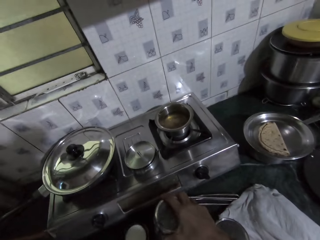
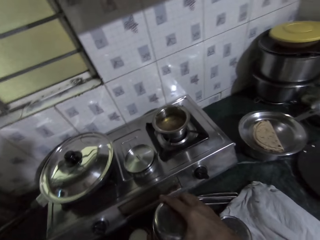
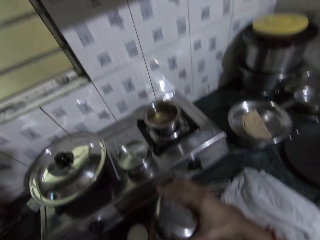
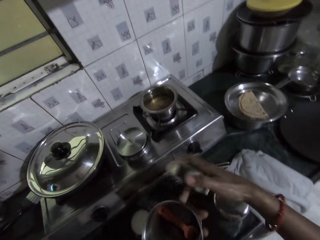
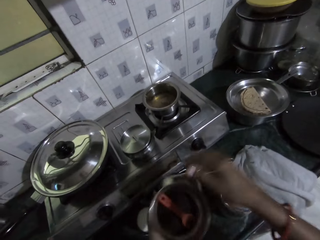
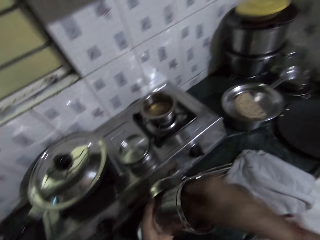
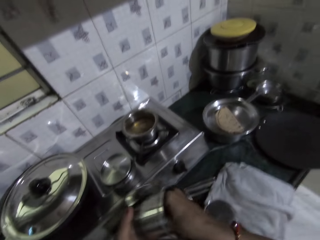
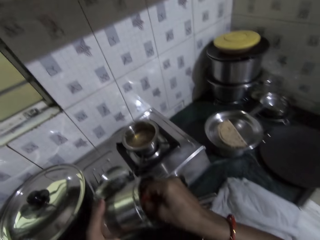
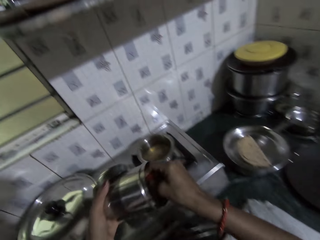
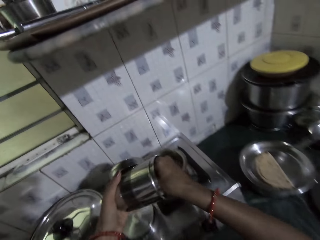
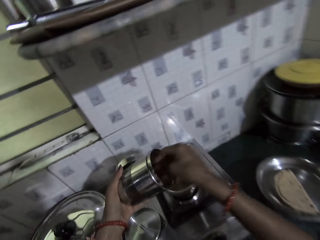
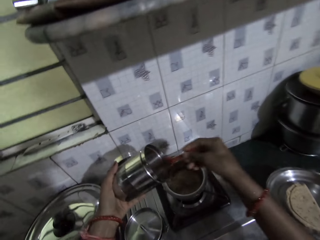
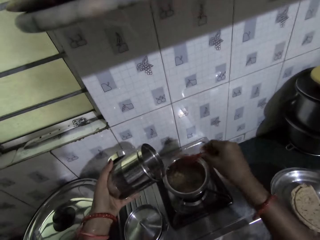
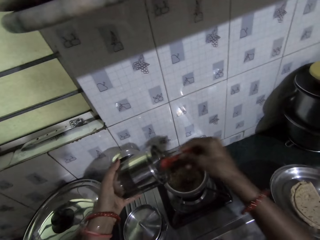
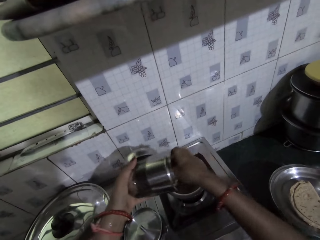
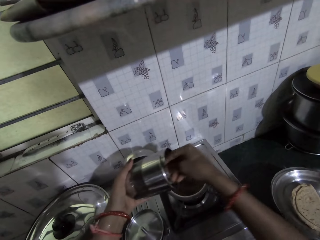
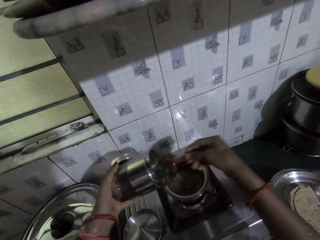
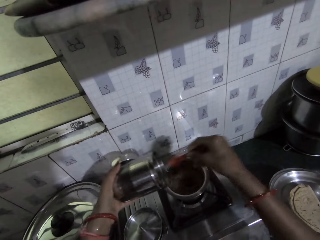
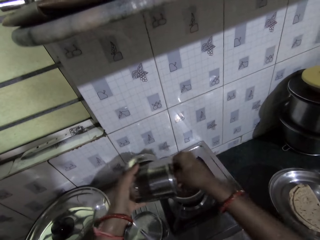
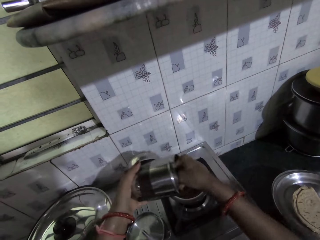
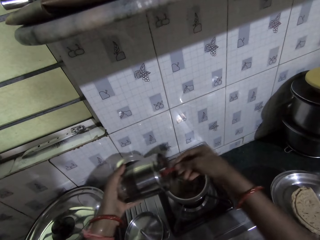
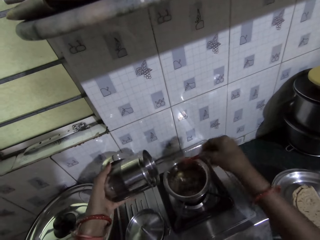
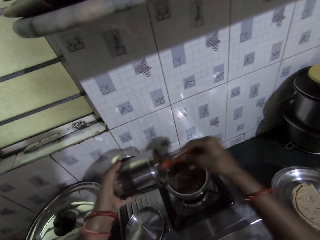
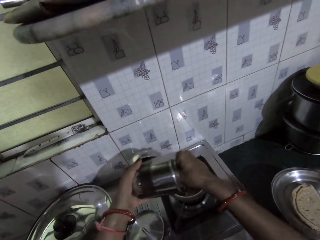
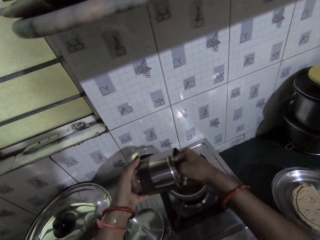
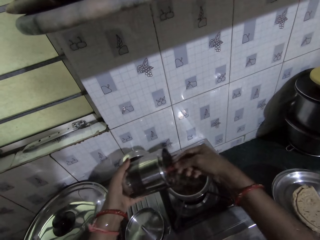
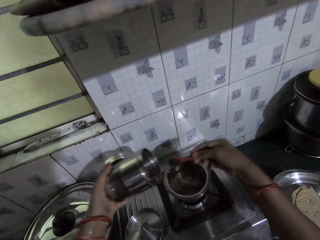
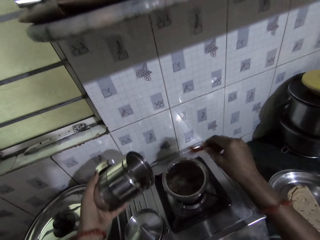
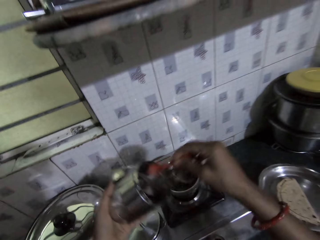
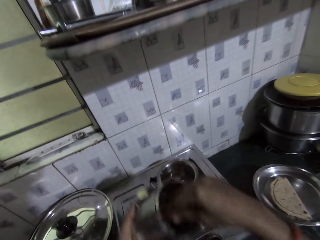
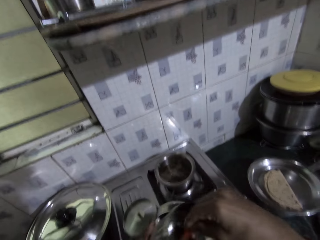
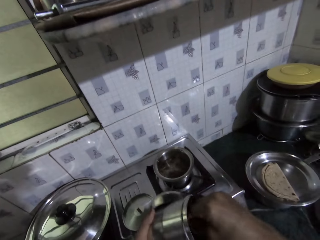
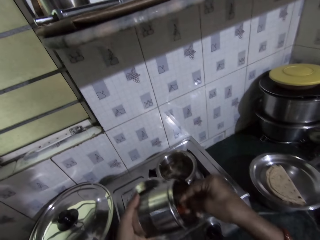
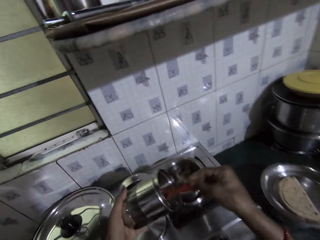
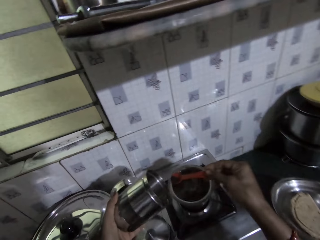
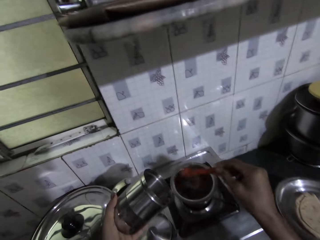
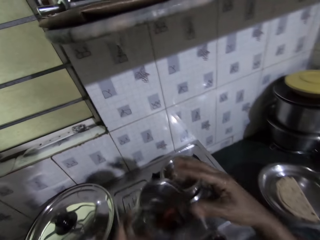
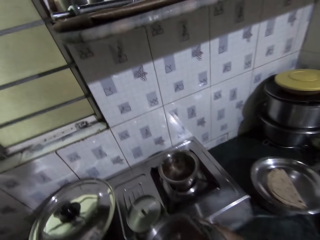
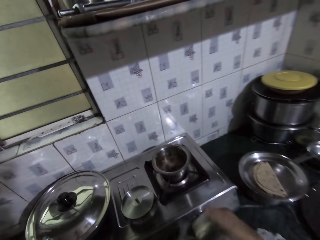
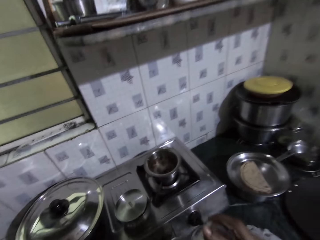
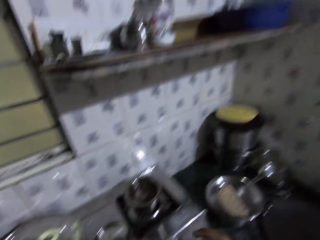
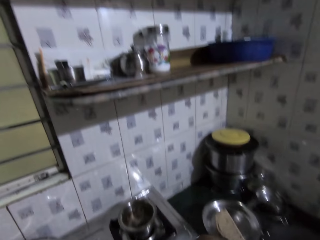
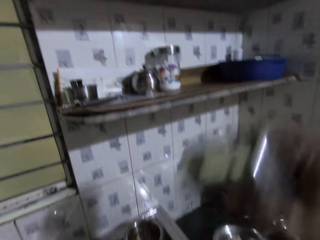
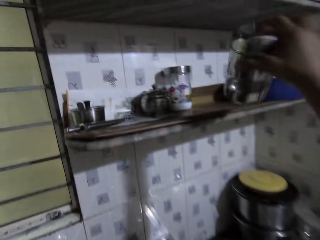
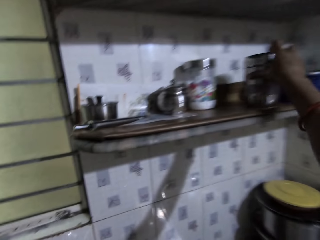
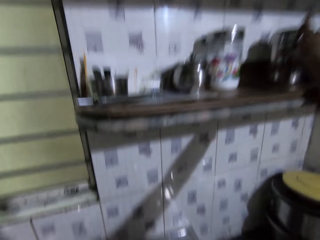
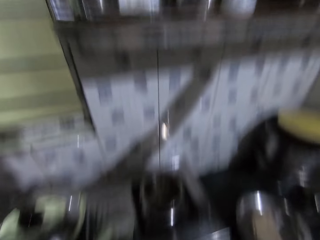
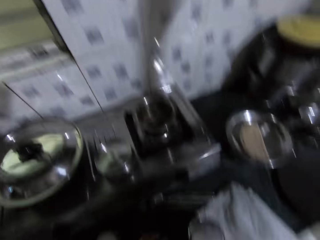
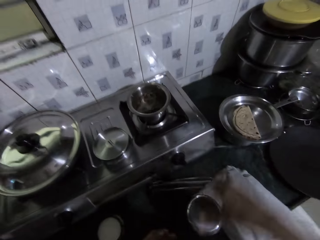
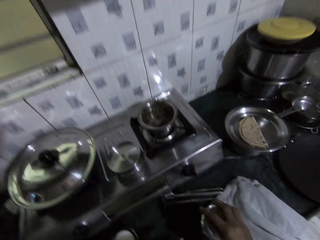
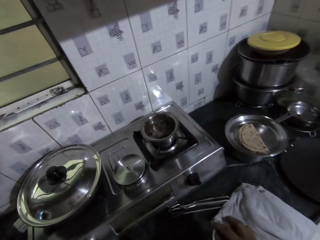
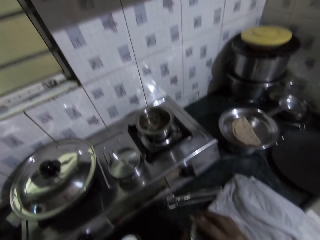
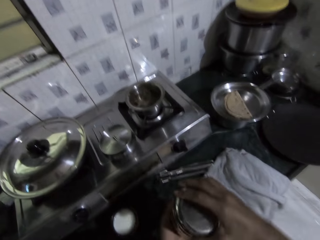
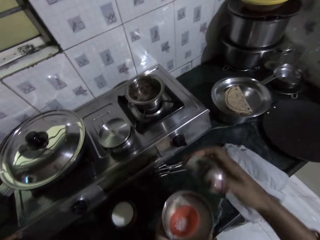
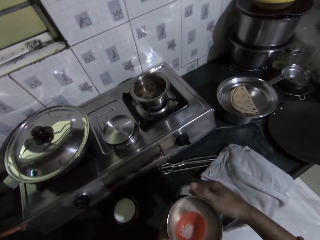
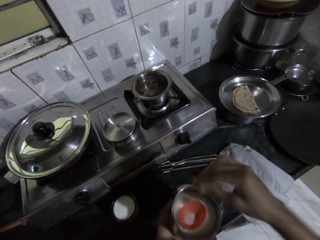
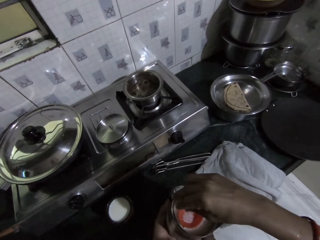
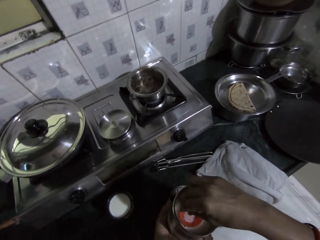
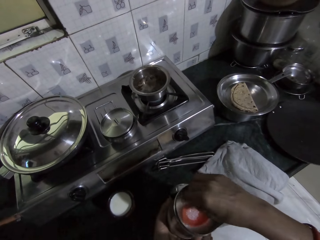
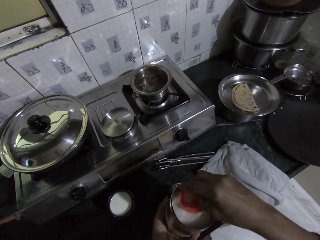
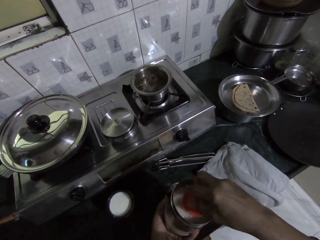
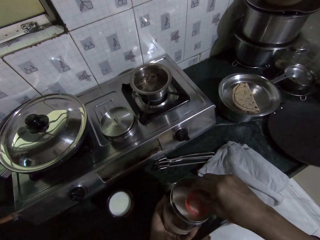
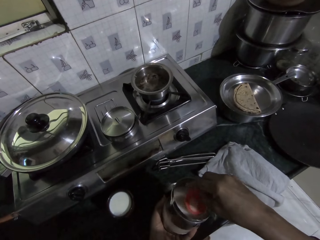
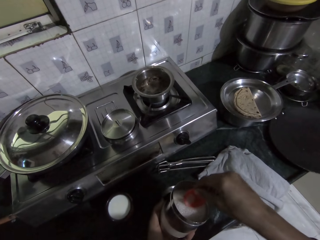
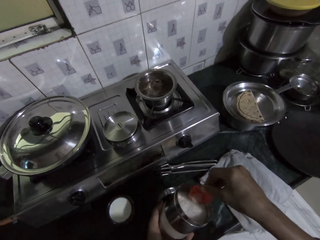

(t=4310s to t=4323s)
The camera wearer places the napkin on the cabinet with her right hand. She picks up a plate from the cabinet with her right hand. She opens the plate with her right hand. She holds the cover of the plate from her right hand to her left hand. She picks up a spoon from the plate in her left hand with her right hand. She adds spice from the spoon in her right hand into a pot on the cooker. She takes spice from the plate in her left hand with the spoon in her right hand. She pours the spice in the spoon into the pot on the gas cooker with her right hand. She takes spice from the plate in her left hand with the spoon in her right hand. She pours the spice in the spoon into the pot on the gas cooker with her right hand. She takes spice from the plate in her left hand with the spoon in her right hand. She pours the spice in the spoon into the pot on the gas cooker with her right hand. She takes spice from the plate in her left hand with the spoon in her right hand. She pours the spice in the spoon into the pot on the gas cooker with her right hand. She throws the spoon in the plate in her left hand with her right hand. She covers the plate with her right hand. She places the plate on a rack by the wall of the kitchen with her right hand. She picks up another plate from the cabinet with her right hand. She opens the plate with her right hand. She passes the cover of the plate from her right hand to her left hand. She picks up a measuring spoon in the plate with her right hand.

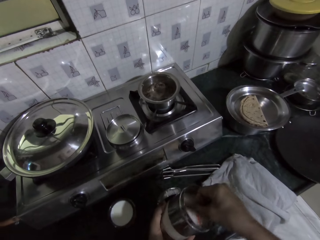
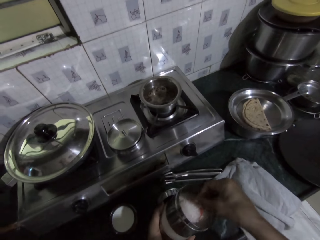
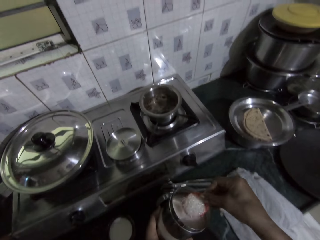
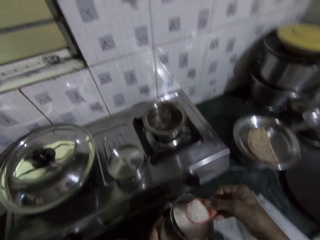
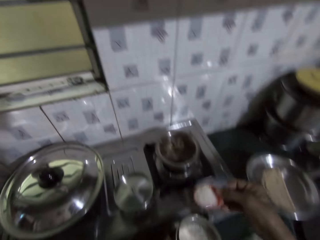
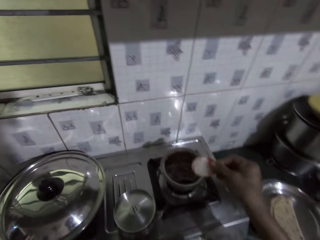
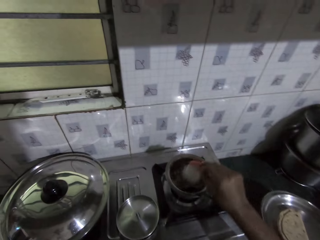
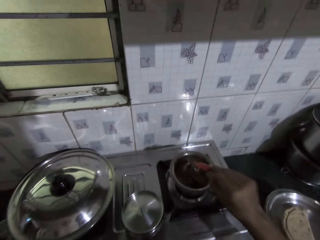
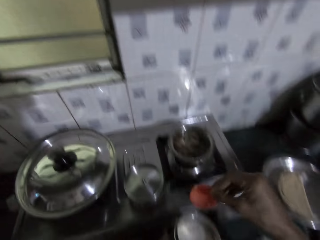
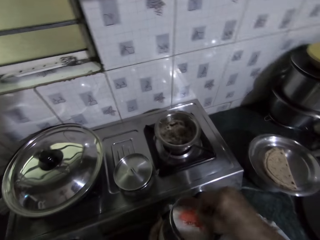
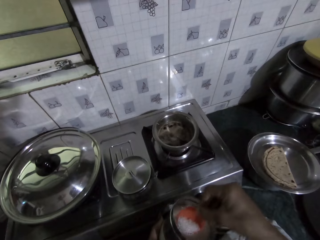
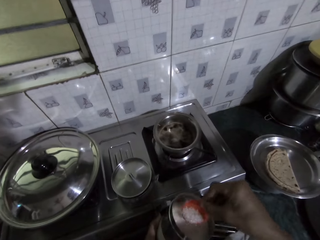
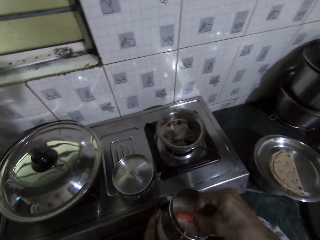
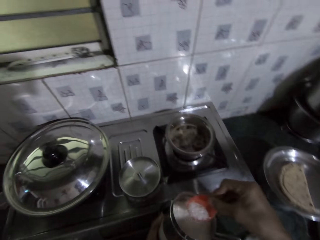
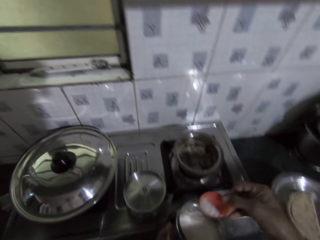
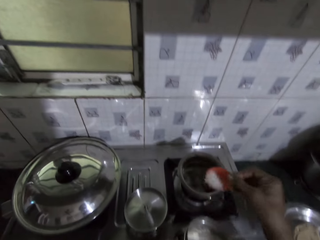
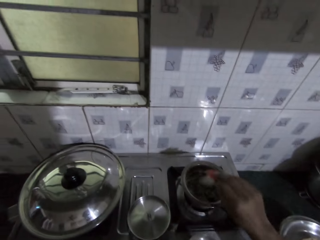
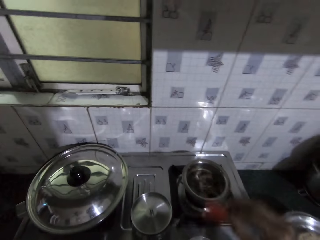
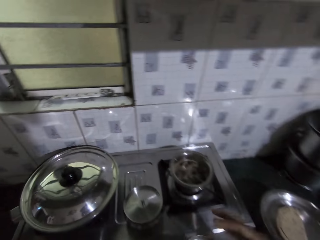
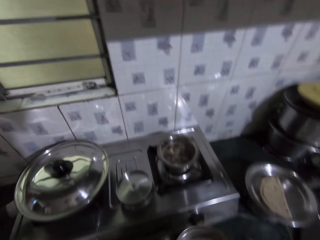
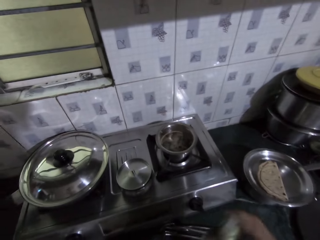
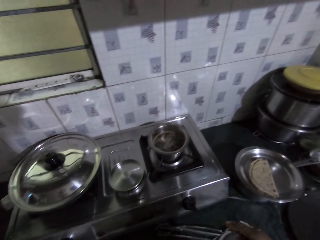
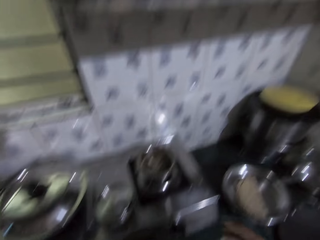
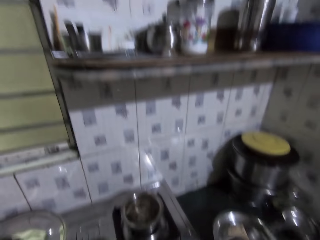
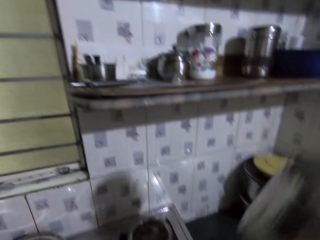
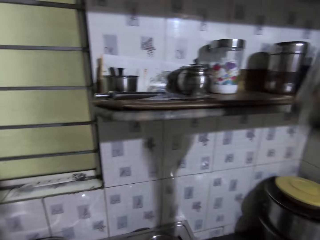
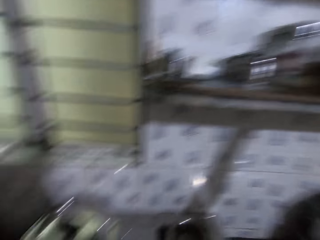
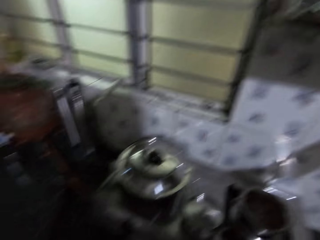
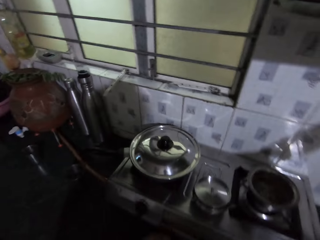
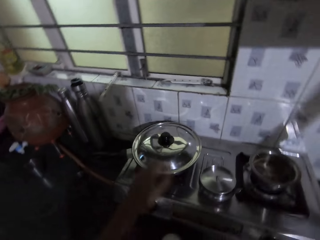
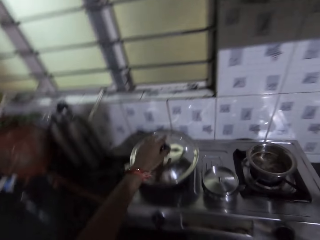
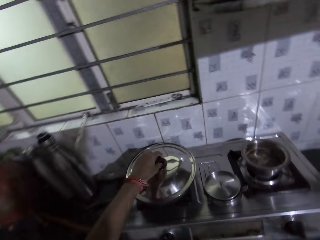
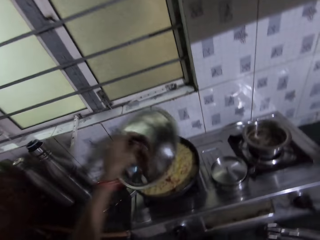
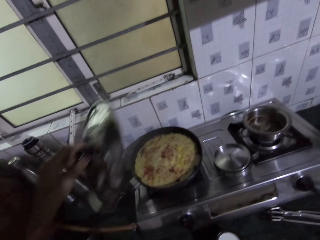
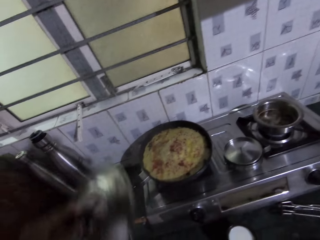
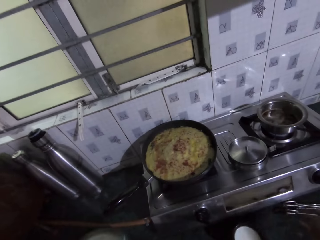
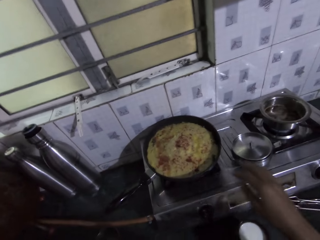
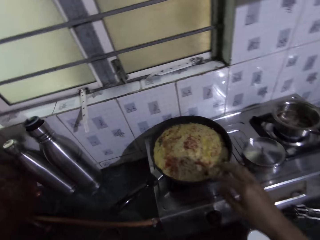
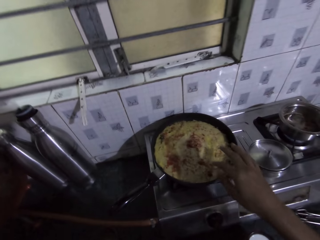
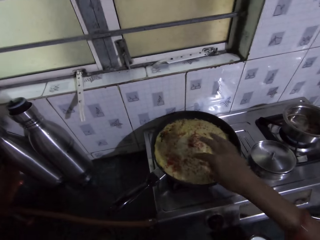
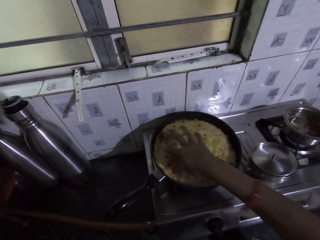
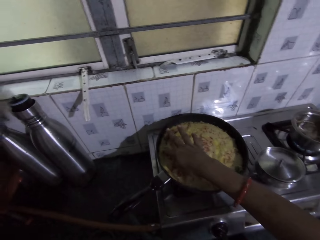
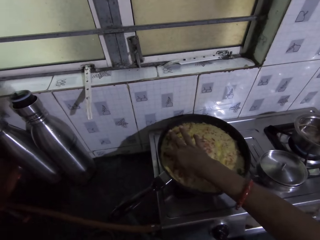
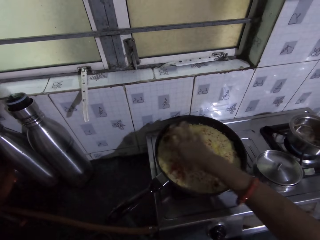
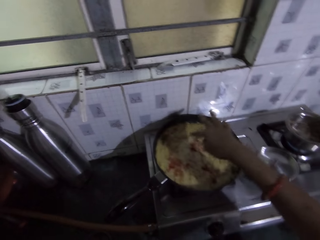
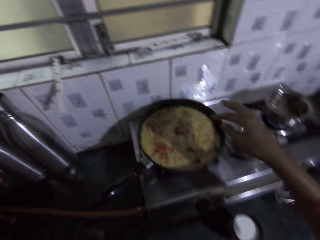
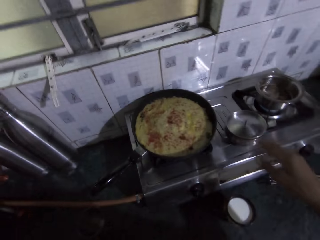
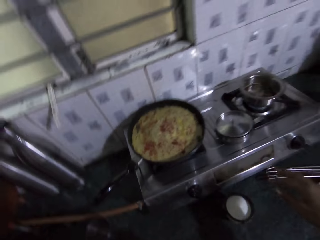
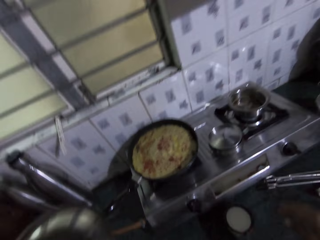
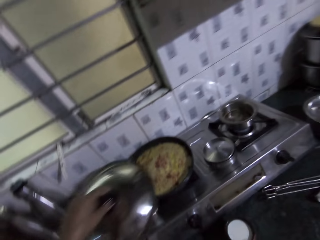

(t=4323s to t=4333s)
The camera wearer pours sugar in the measuring spoon into the pot on the gas cooker with her right hand. She takes sugar from the plate in her left hand with her measuring spoon in her right hand. She pours sugar in the measuring spoon into the pot on the gas cooker with her right hand. She places the measuring spoon in the plate in her left hand with her right hand. She covers the plate with her right hand. She places the plate on a rack by the wall of the kitchen with her right hand. She opens the pot on the frying pan with her right hand. She touches the pancake in the frying pan with her right hand.
